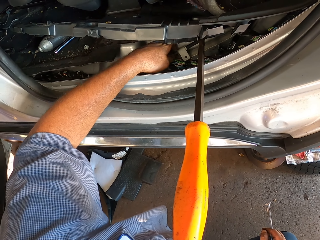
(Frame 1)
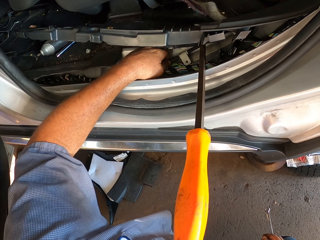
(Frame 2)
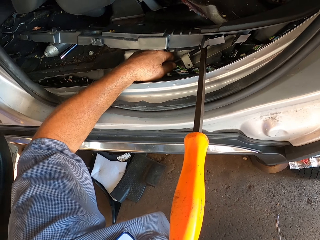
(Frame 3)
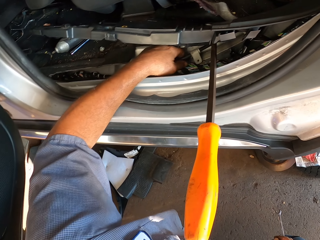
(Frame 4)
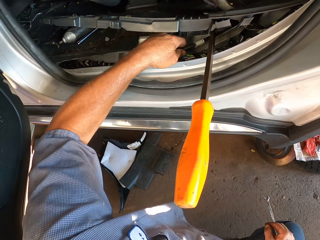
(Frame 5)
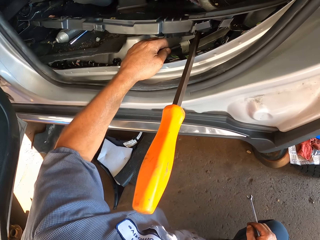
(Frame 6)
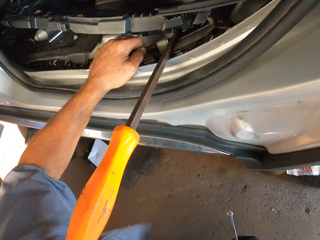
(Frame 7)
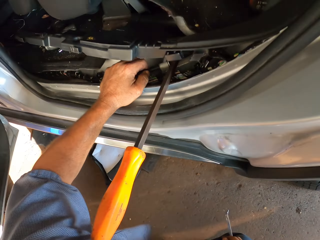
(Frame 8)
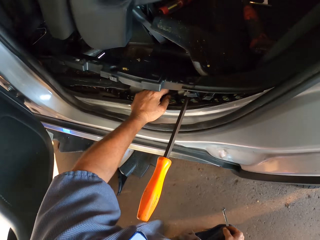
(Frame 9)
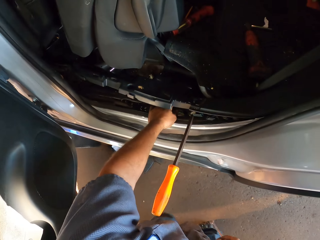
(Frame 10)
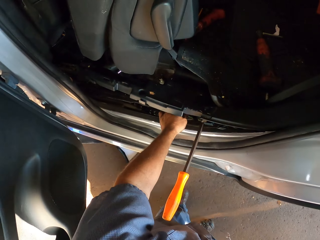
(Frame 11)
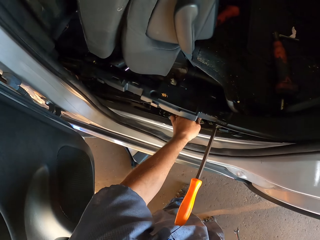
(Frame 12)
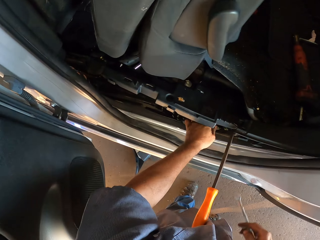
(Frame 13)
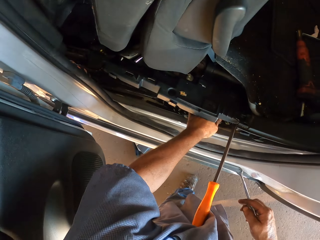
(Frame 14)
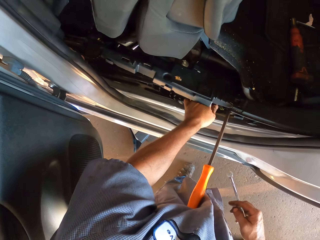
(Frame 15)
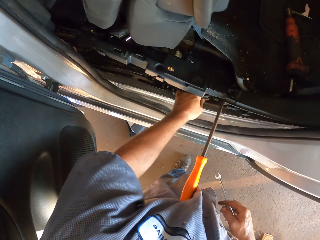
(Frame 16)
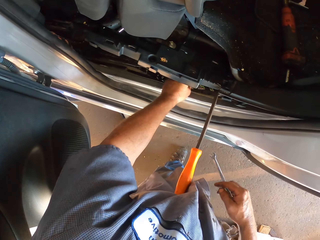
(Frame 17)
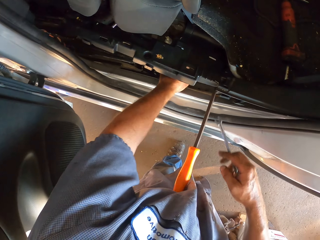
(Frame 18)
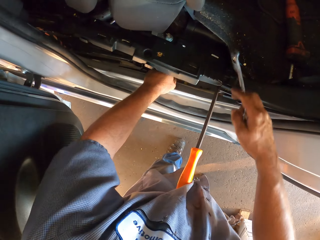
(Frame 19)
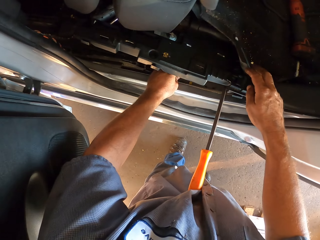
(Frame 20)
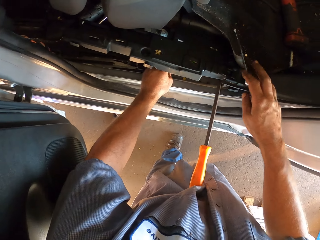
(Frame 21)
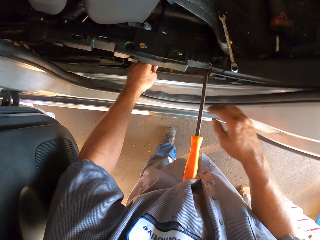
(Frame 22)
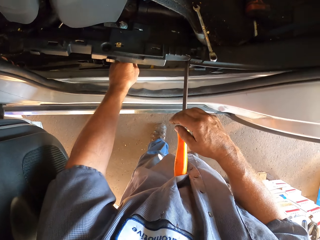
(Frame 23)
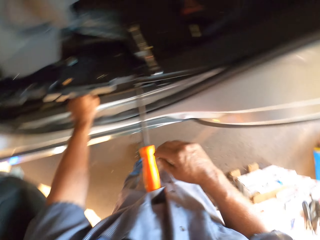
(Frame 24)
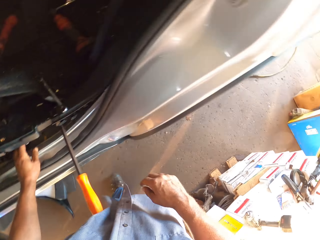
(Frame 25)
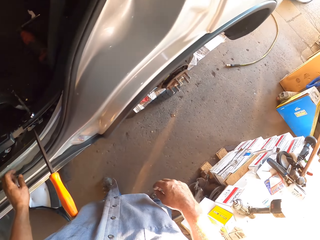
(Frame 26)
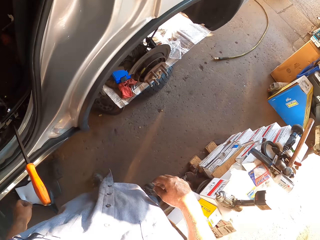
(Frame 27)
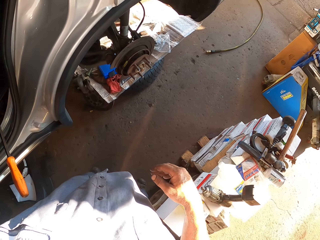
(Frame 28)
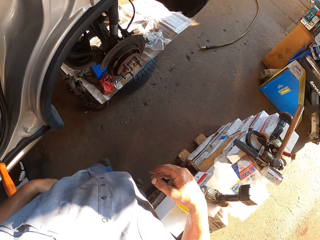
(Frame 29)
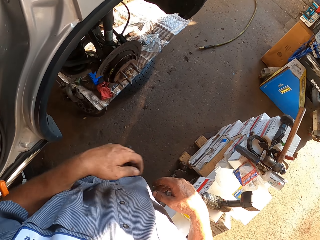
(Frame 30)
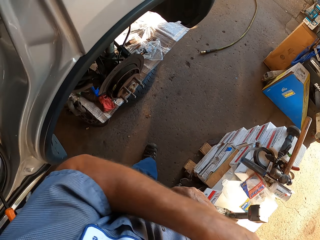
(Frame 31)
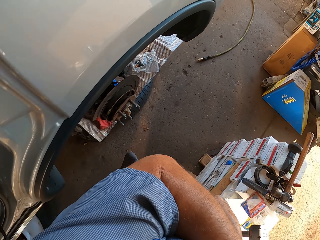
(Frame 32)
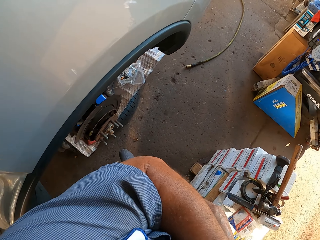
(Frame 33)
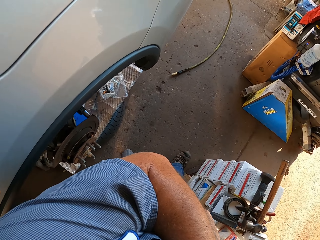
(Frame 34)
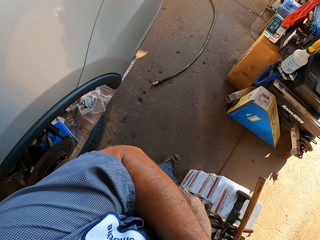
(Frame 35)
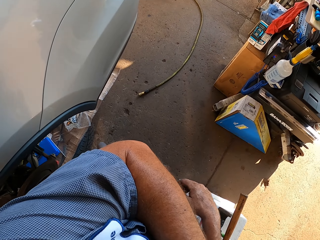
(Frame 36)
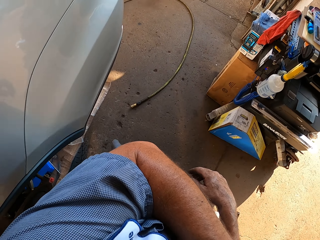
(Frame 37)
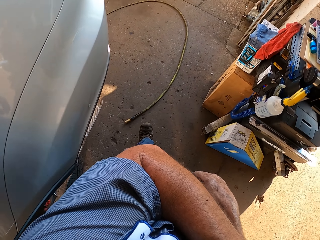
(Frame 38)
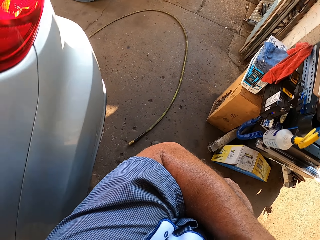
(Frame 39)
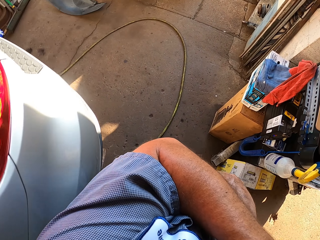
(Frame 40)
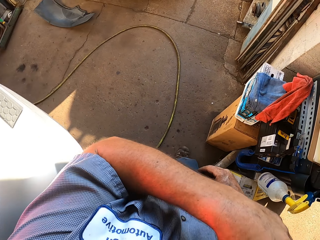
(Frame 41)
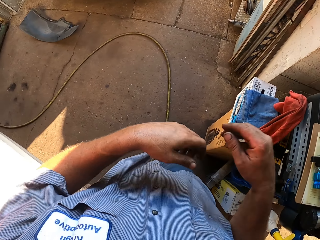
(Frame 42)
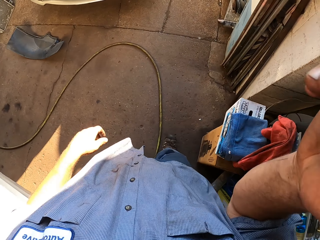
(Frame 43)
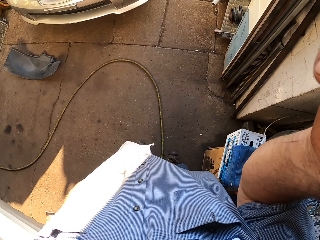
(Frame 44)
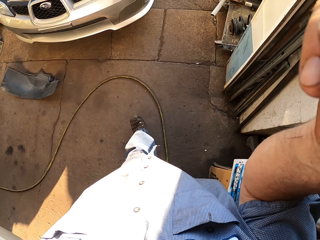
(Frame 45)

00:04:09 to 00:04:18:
The camera wearer stands. He adjusts the metal. He drops the spanner inside the car. He places the spanner on the mat. He walks around the garage. He lifts his left hand. He walks around the garage. He lifts his right hand.
